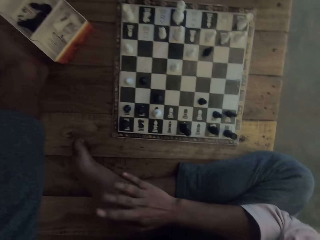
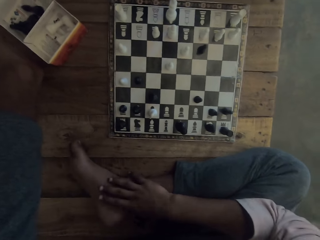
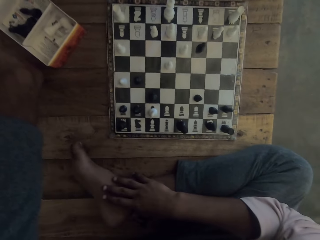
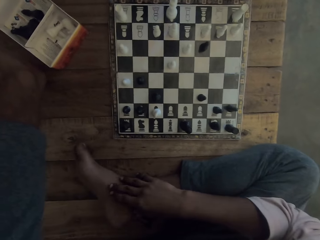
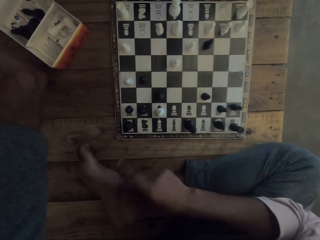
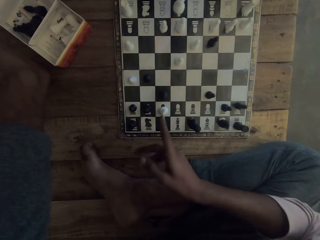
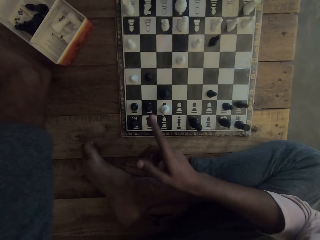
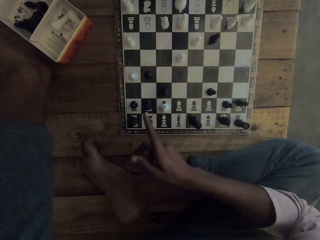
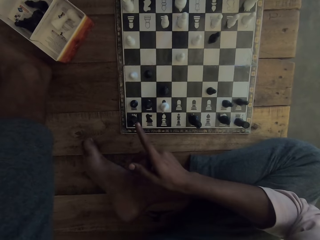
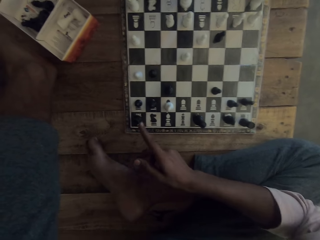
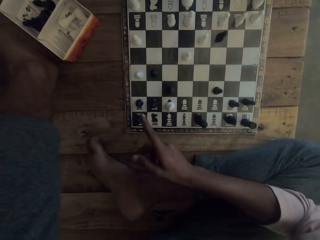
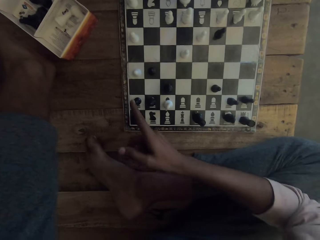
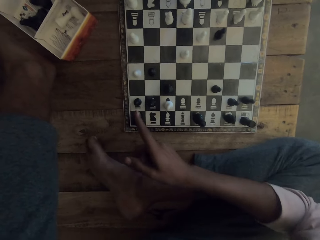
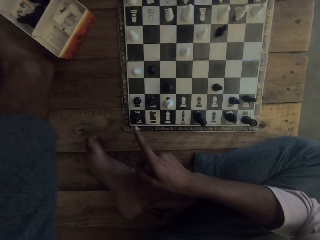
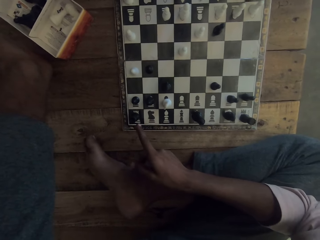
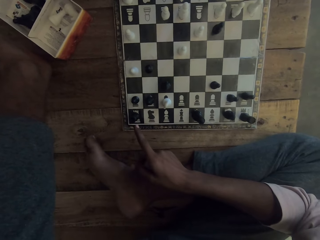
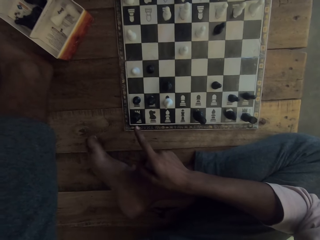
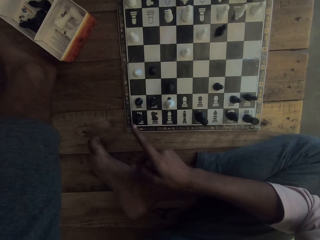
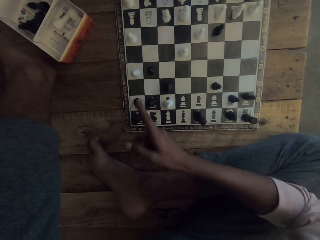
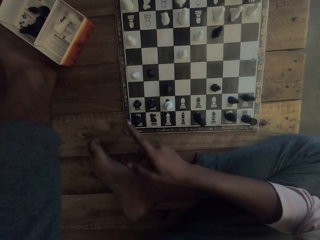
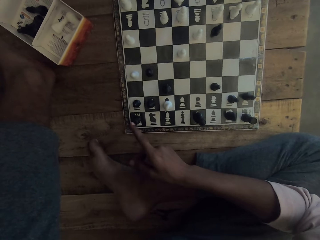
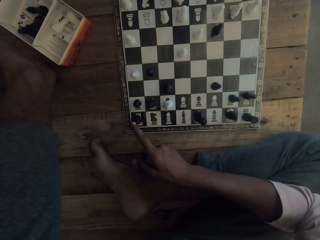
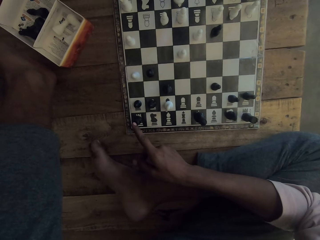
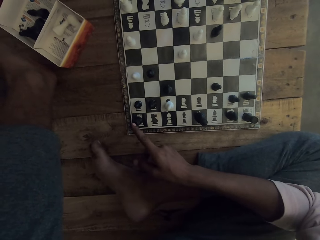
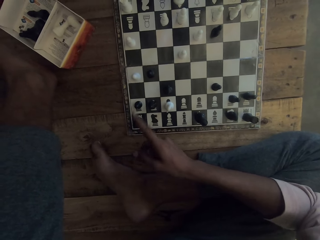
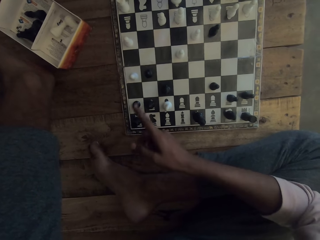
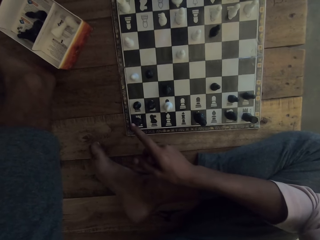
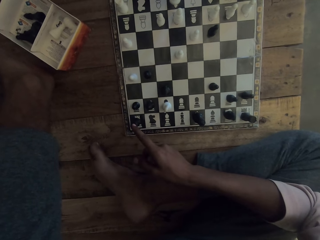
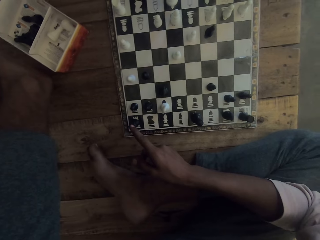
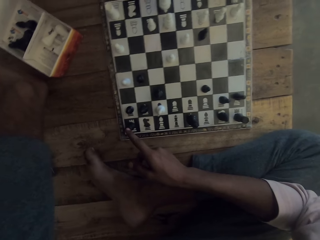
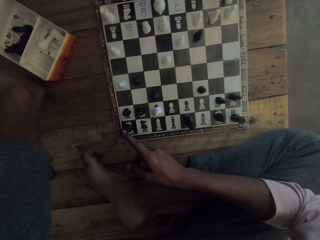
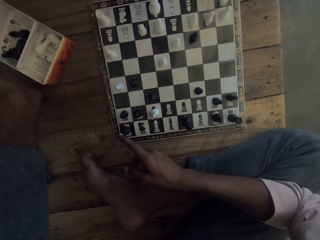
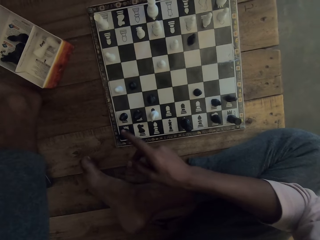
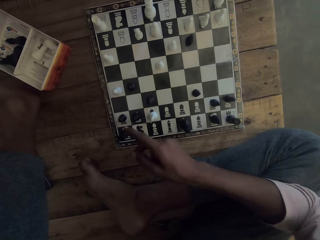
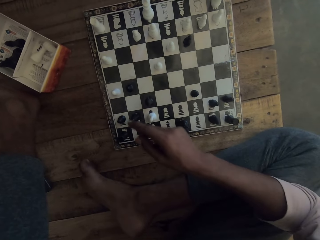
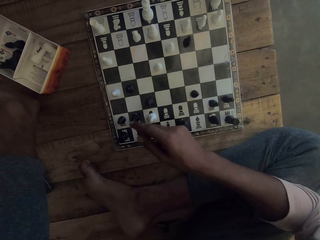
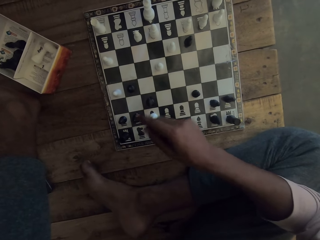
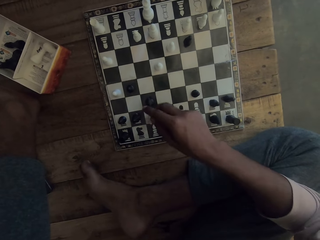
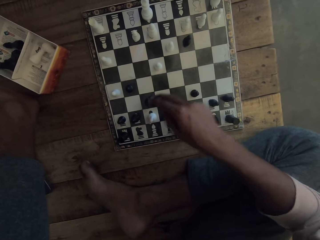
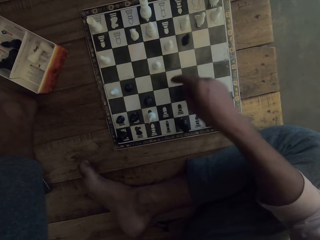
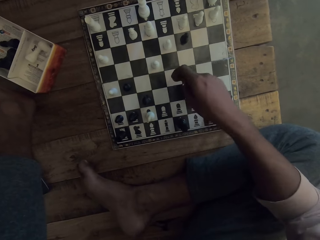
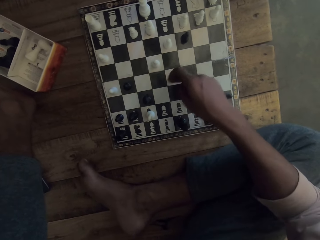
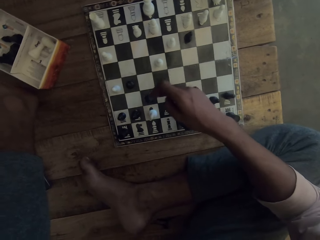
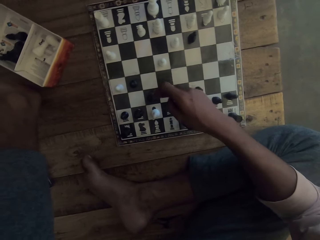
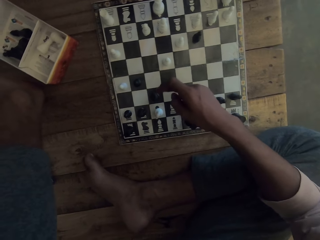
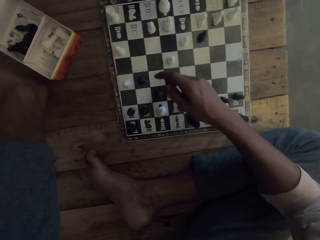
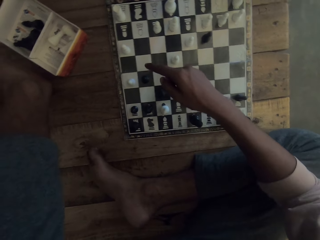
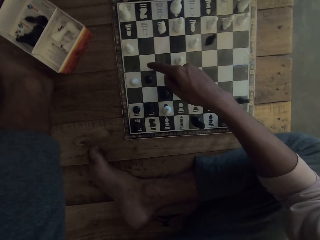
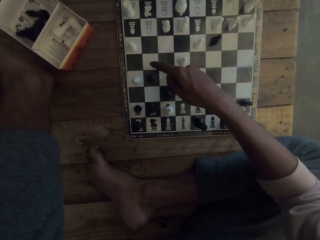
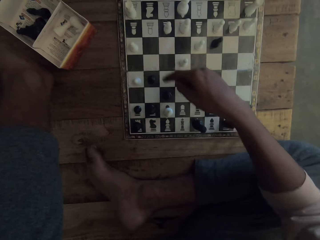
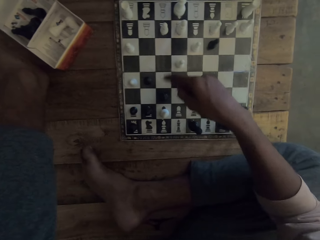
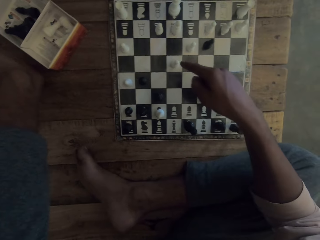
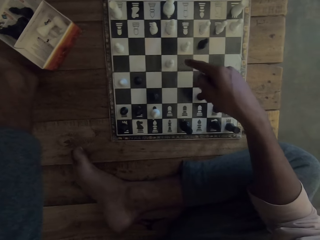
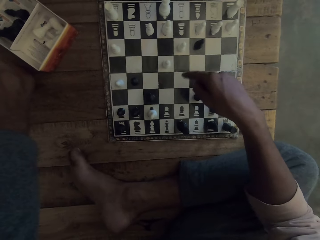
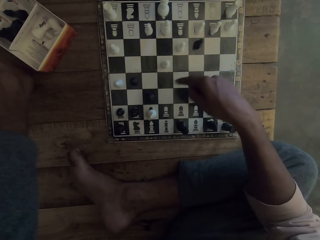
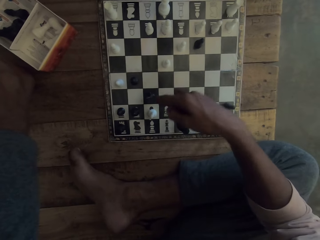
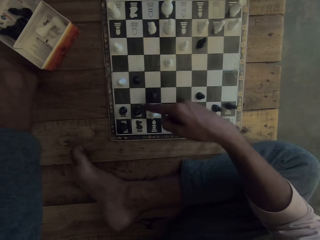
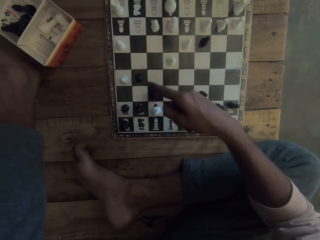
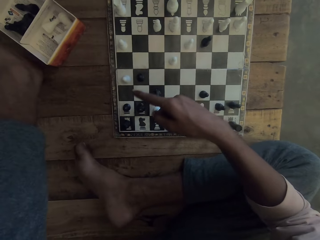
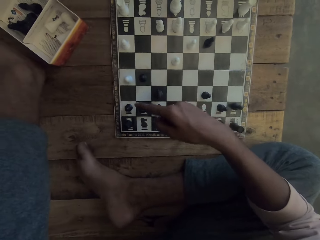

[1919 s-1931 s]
A man speaks. The camera wearer points at the chess. The man points on the chess board.

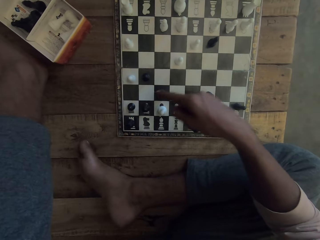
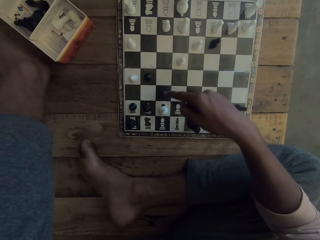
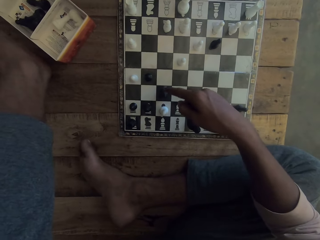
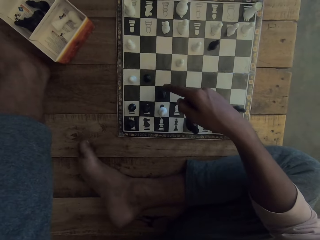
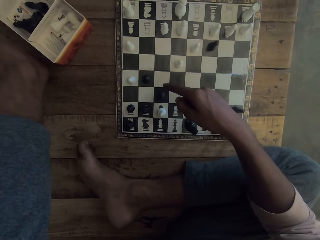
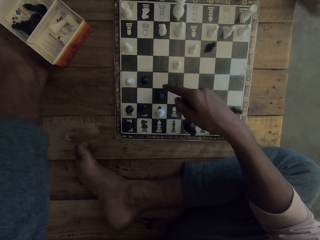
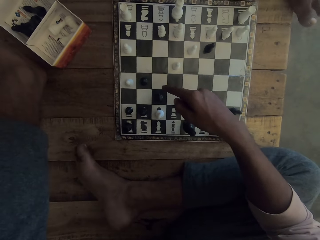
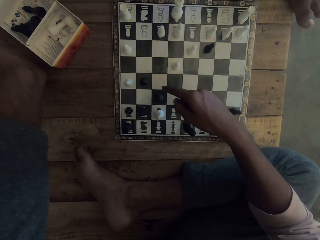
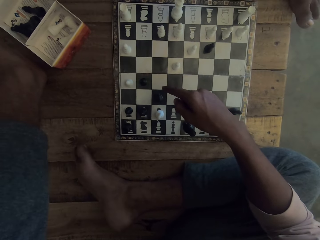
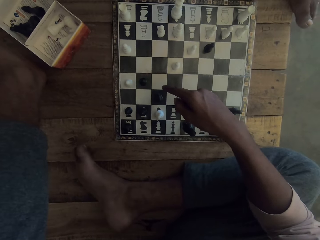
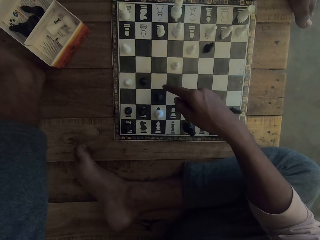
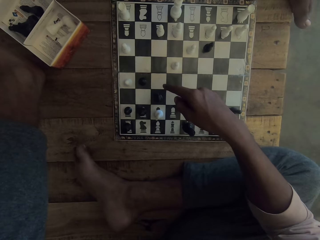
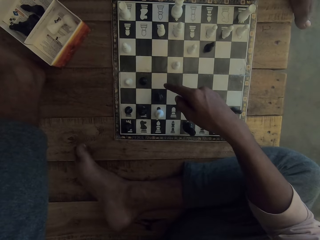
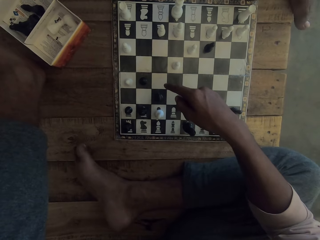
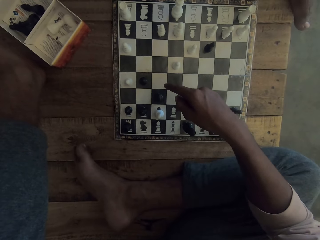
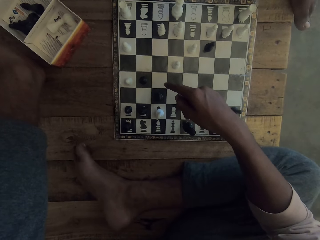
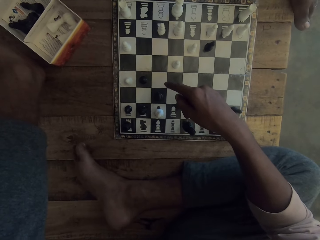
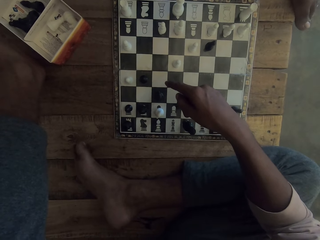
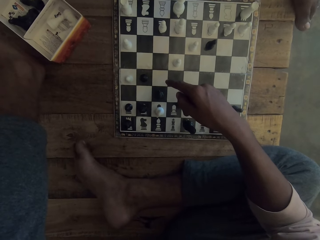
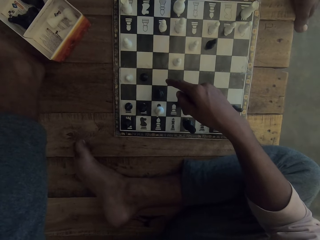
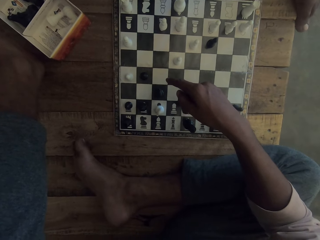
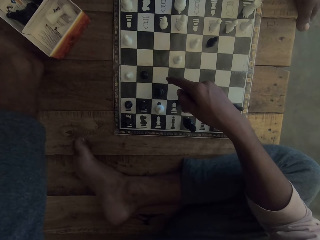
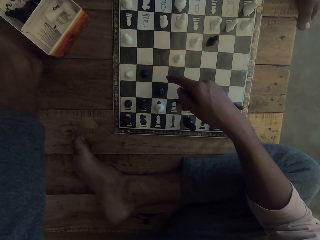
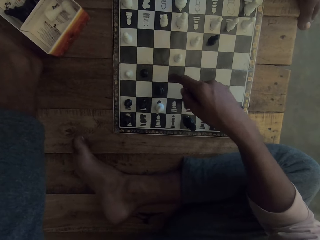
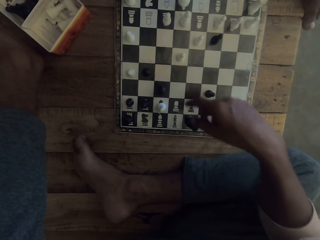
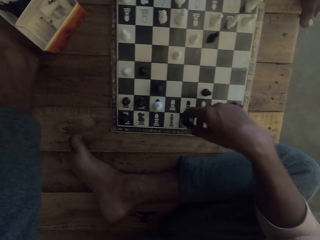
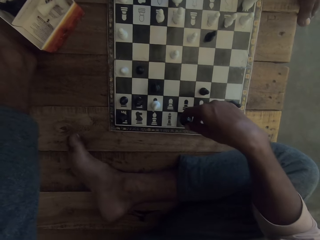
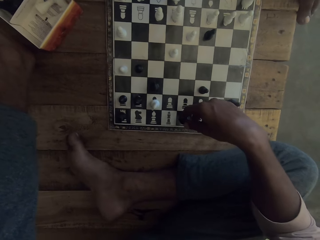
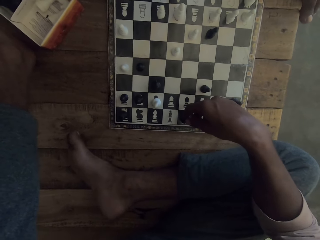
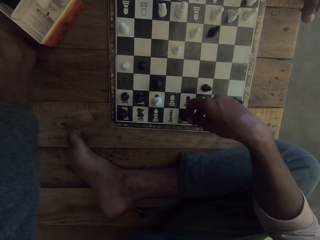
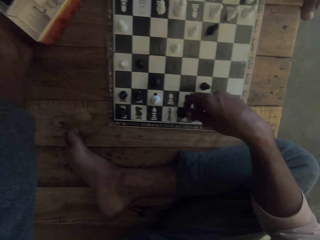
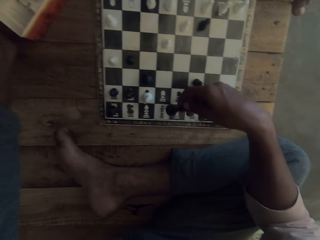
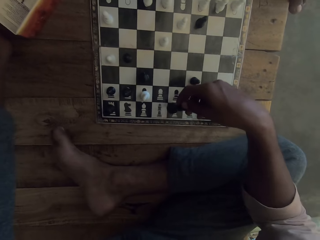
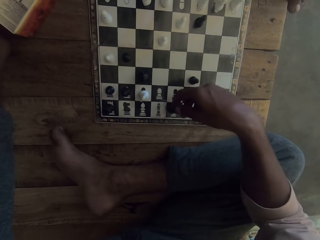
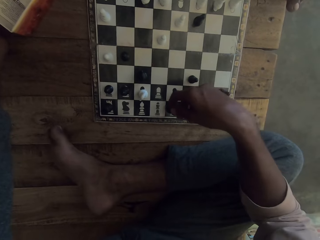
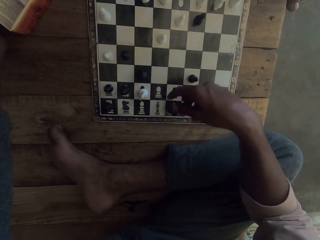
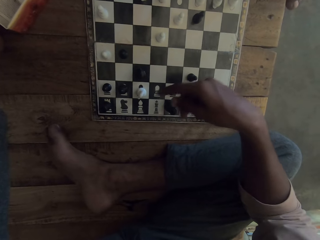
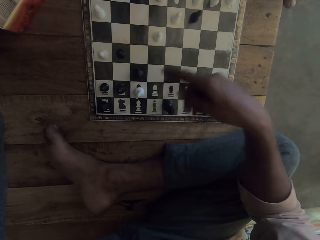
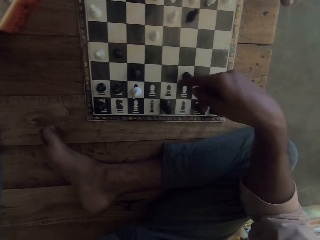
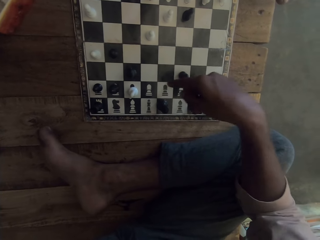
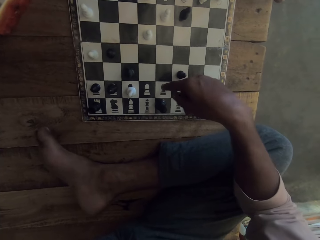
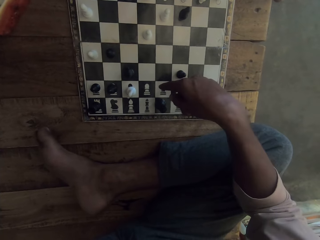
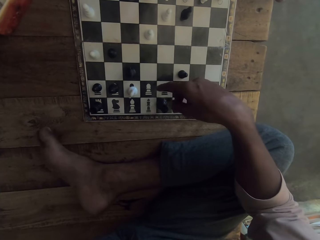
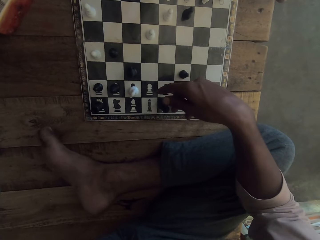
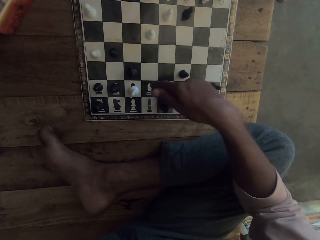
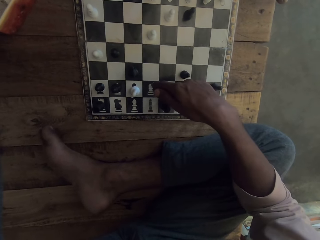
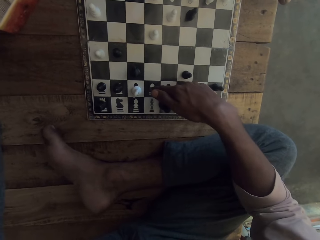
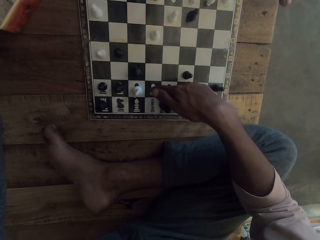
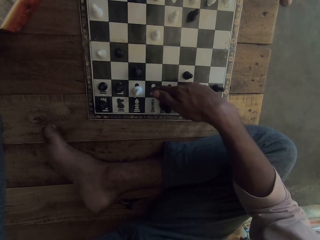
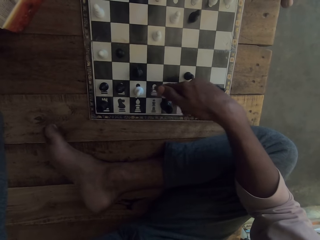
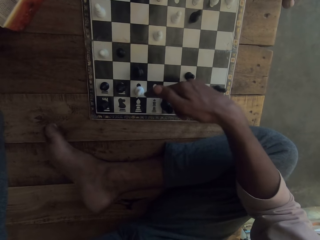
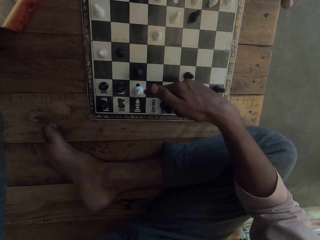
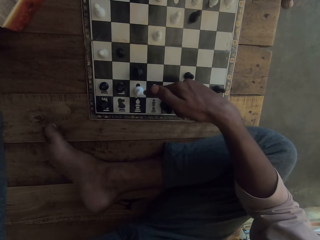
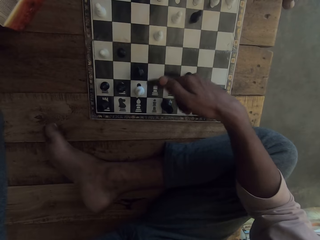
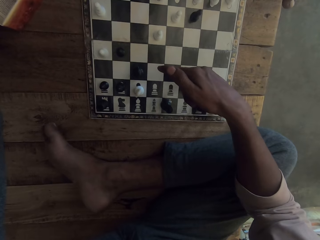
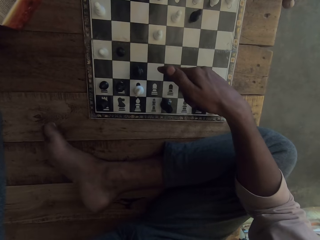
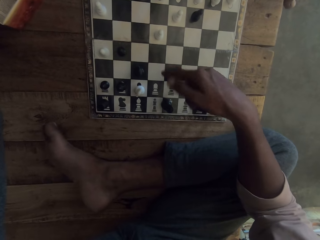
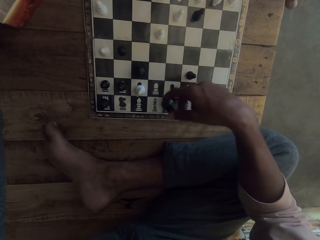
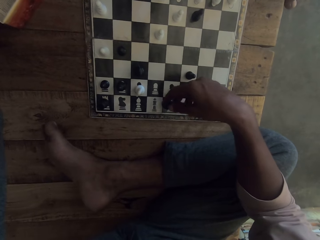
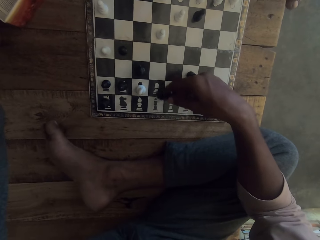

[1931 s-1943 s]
The camera wearer puts the piece on the chess board. They point at the chess board.
